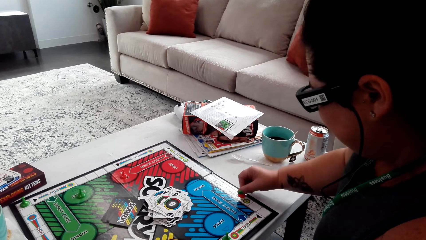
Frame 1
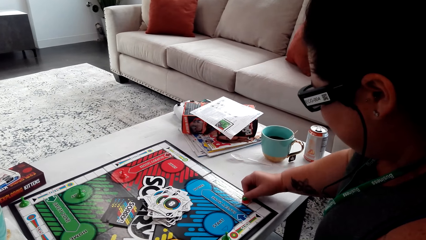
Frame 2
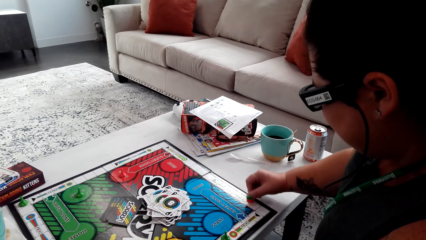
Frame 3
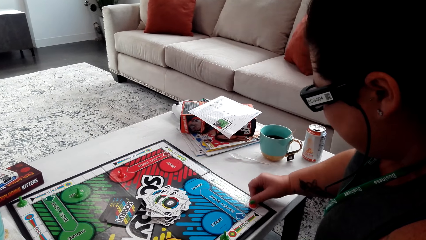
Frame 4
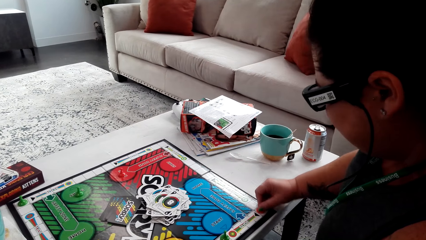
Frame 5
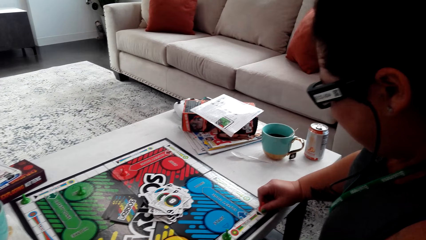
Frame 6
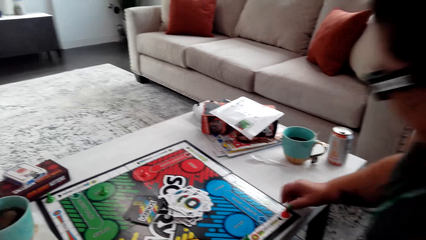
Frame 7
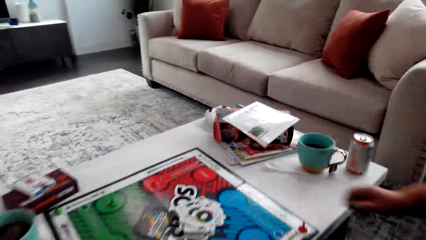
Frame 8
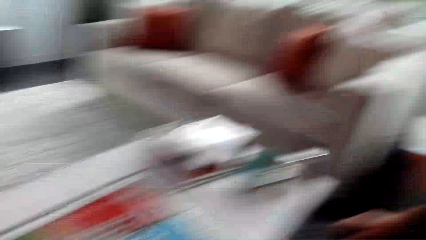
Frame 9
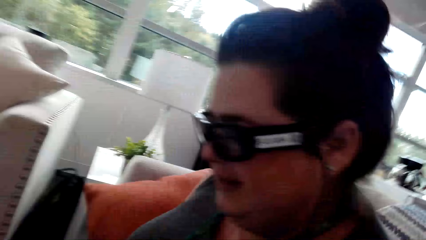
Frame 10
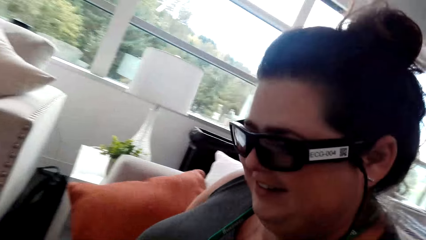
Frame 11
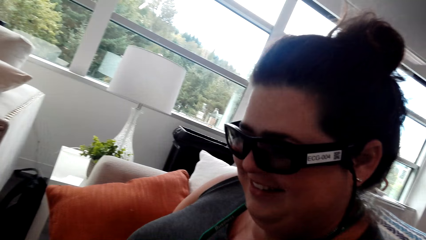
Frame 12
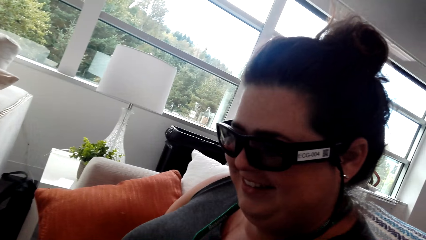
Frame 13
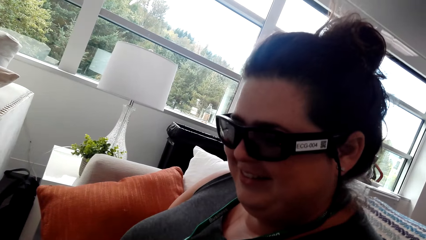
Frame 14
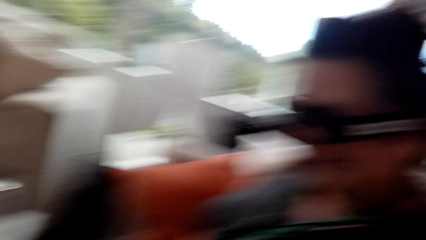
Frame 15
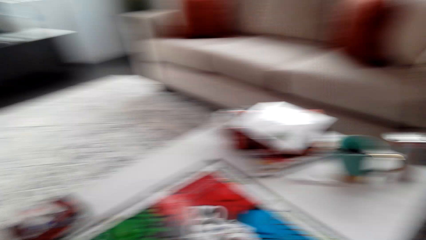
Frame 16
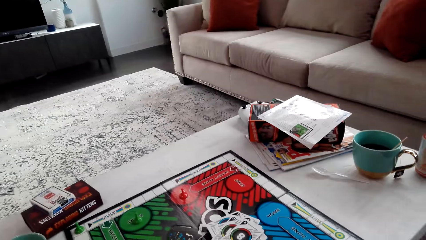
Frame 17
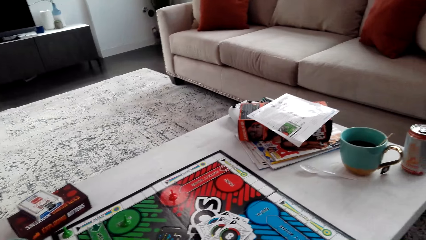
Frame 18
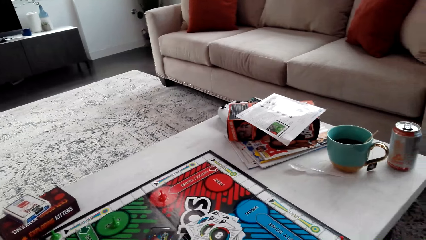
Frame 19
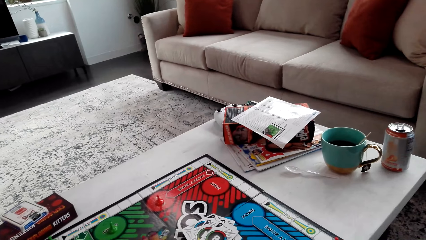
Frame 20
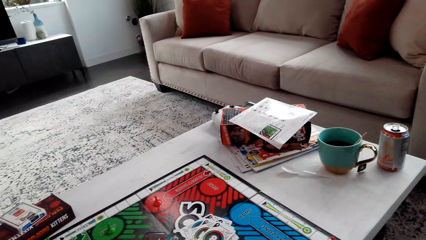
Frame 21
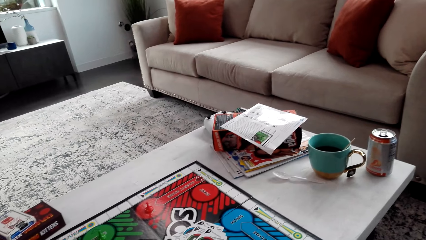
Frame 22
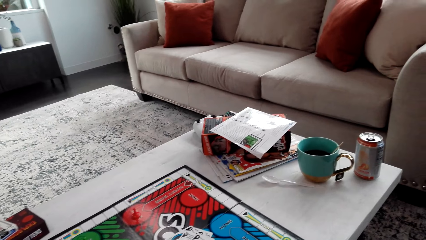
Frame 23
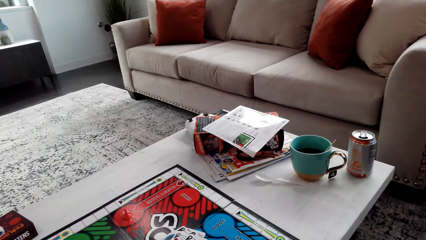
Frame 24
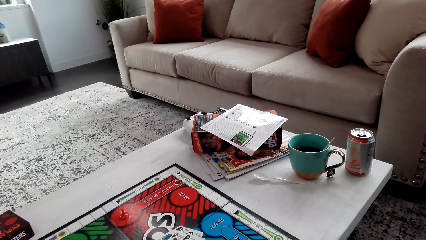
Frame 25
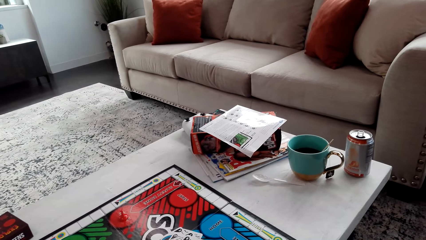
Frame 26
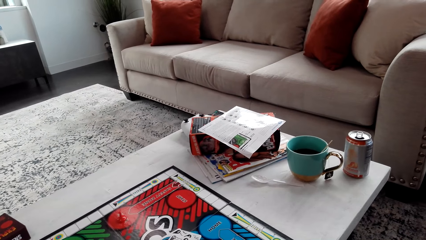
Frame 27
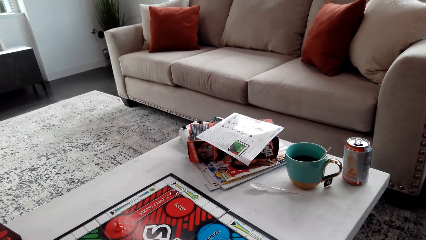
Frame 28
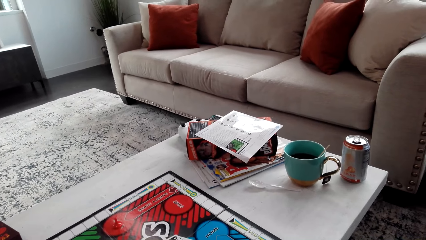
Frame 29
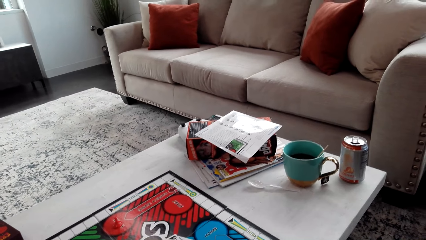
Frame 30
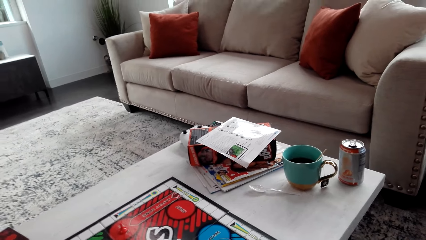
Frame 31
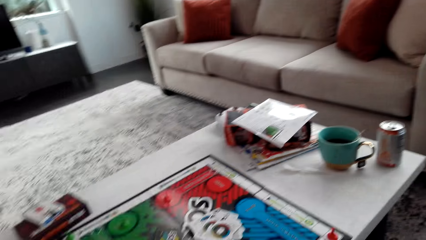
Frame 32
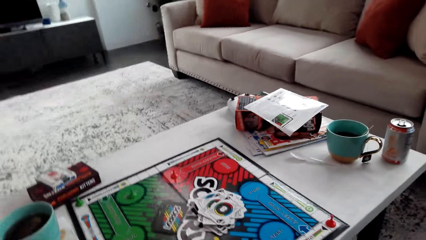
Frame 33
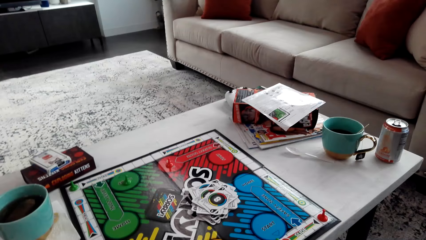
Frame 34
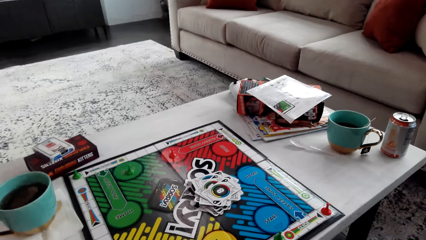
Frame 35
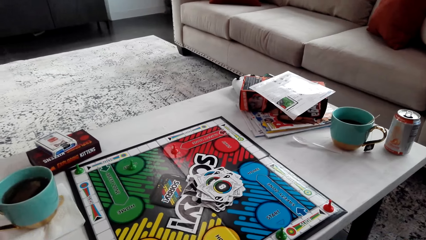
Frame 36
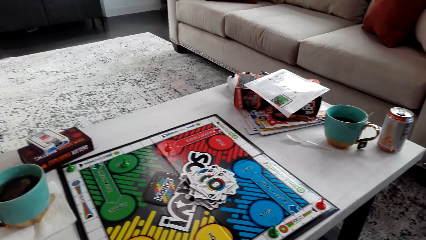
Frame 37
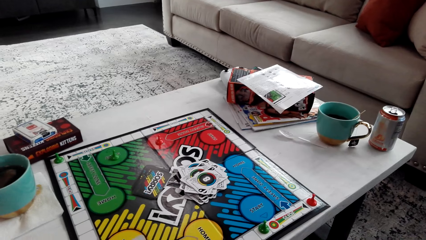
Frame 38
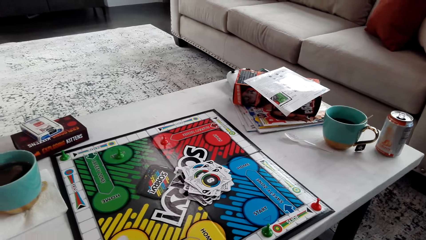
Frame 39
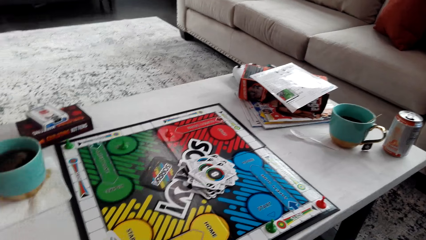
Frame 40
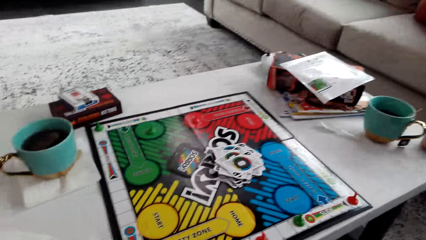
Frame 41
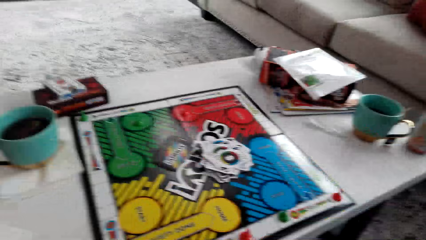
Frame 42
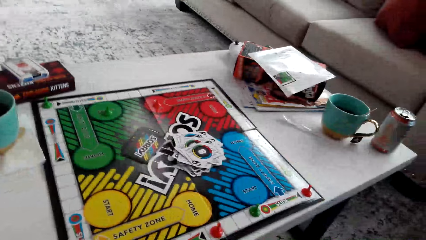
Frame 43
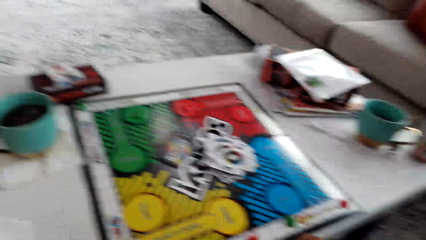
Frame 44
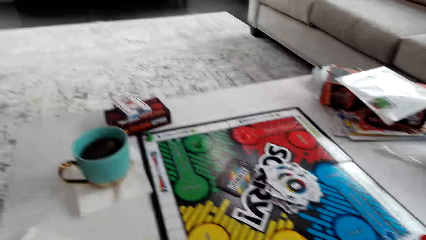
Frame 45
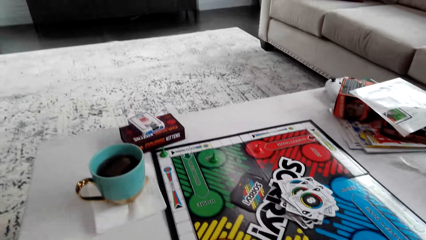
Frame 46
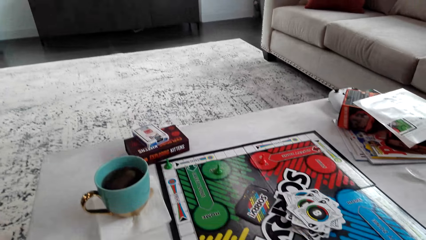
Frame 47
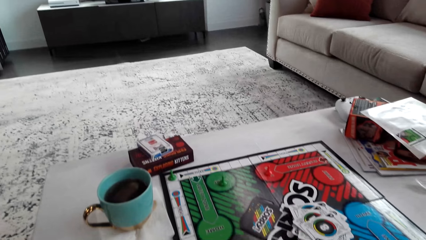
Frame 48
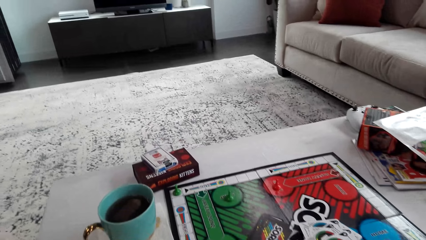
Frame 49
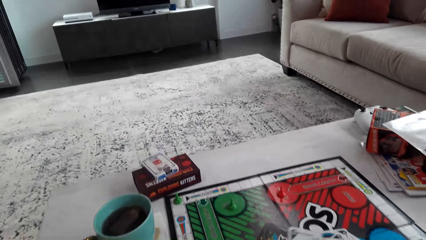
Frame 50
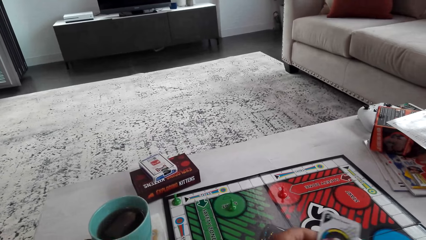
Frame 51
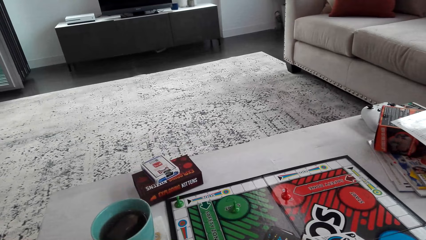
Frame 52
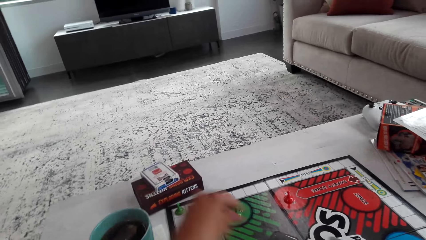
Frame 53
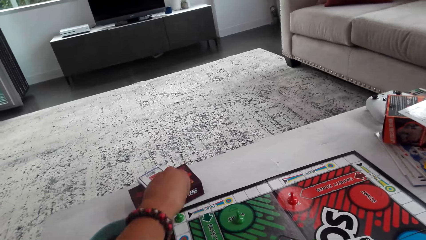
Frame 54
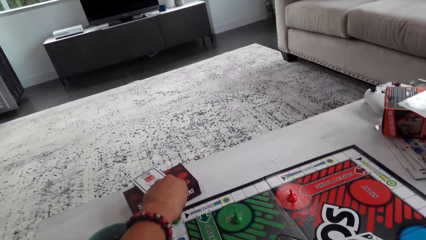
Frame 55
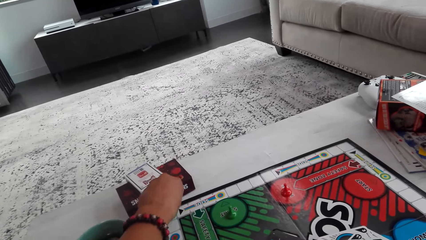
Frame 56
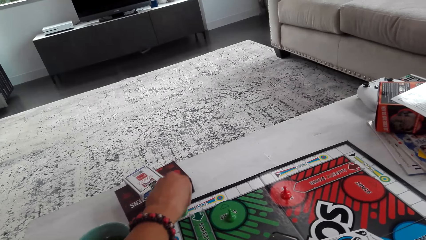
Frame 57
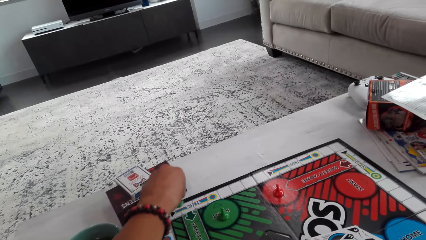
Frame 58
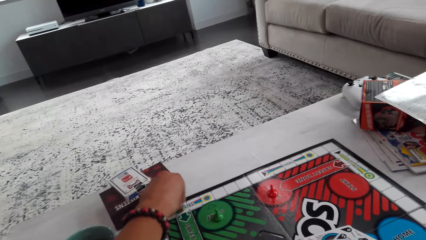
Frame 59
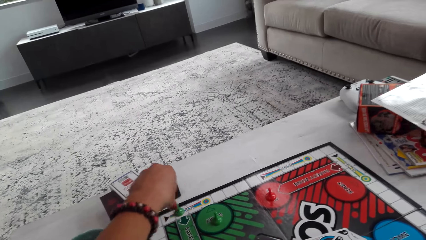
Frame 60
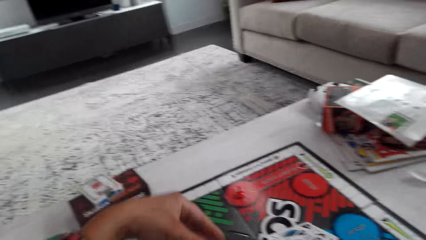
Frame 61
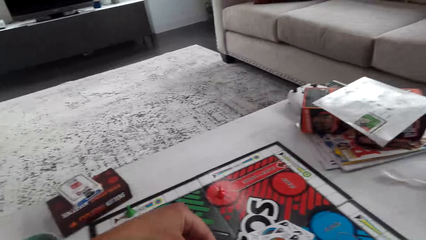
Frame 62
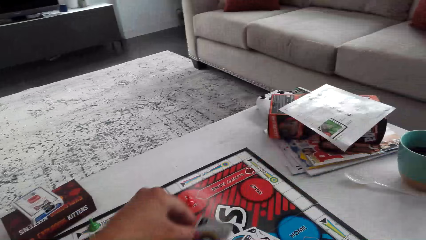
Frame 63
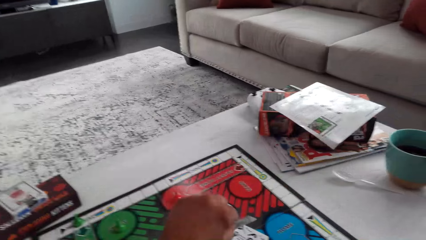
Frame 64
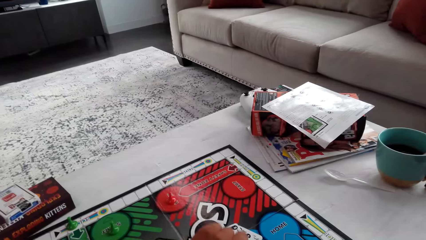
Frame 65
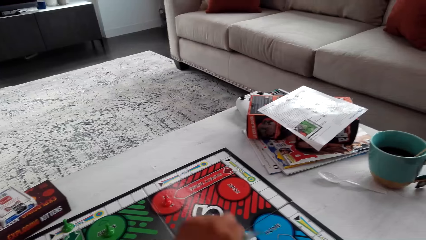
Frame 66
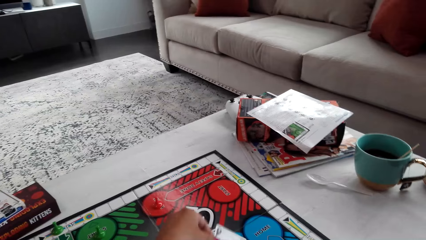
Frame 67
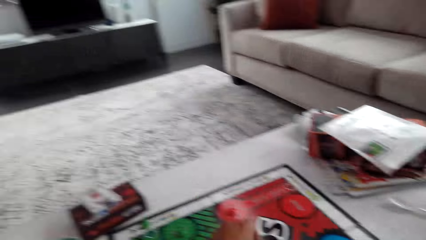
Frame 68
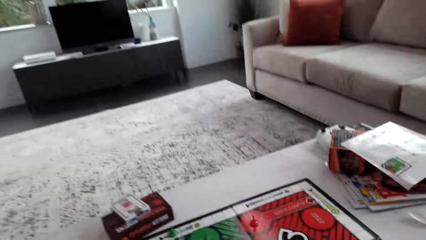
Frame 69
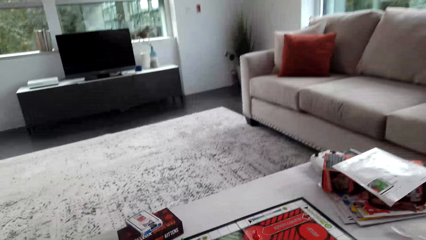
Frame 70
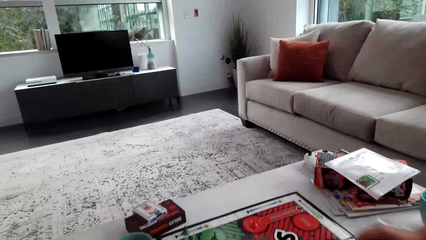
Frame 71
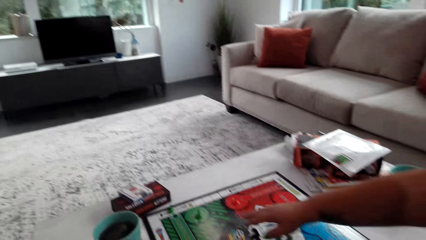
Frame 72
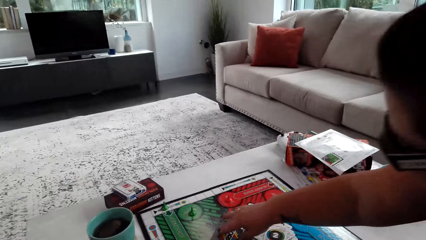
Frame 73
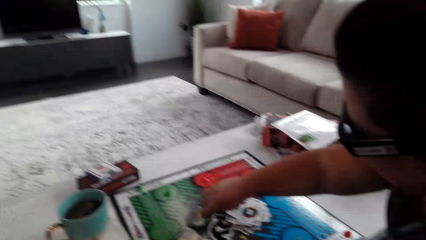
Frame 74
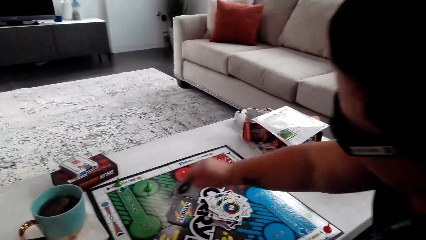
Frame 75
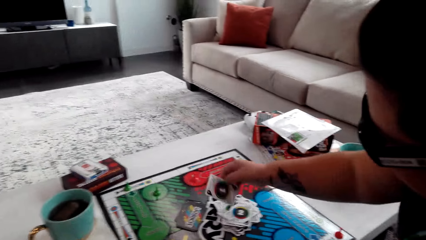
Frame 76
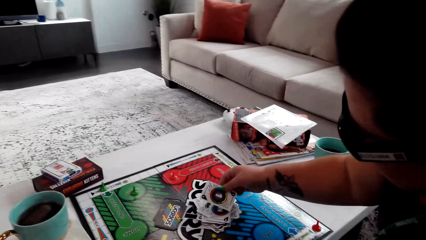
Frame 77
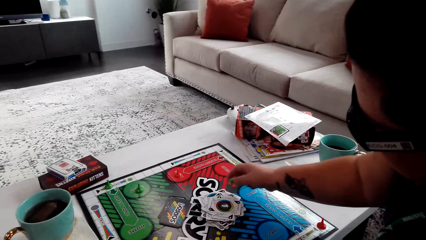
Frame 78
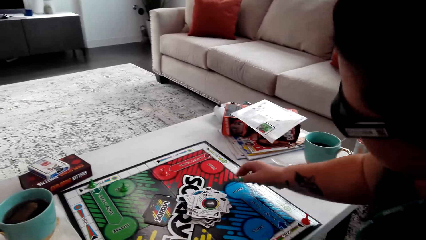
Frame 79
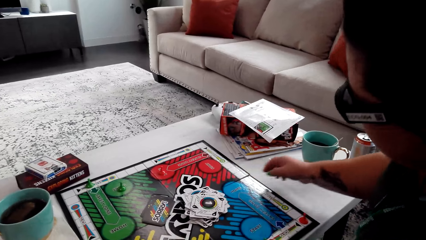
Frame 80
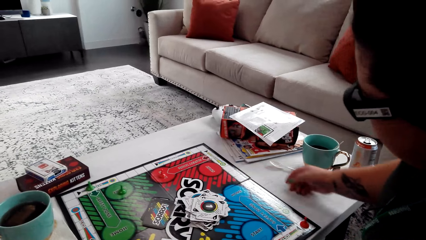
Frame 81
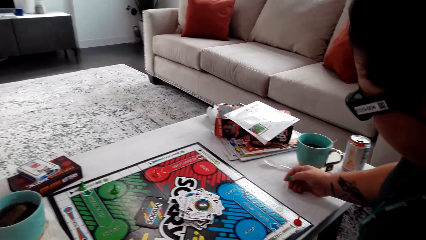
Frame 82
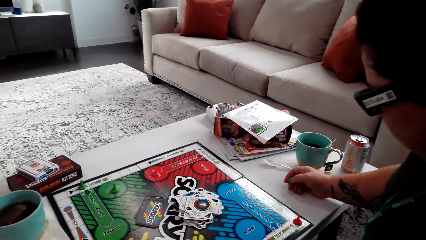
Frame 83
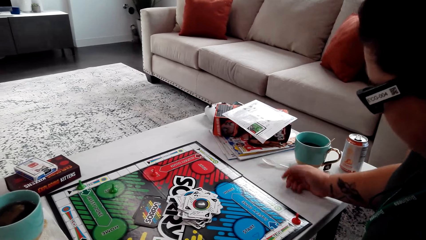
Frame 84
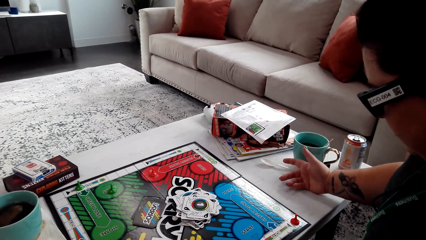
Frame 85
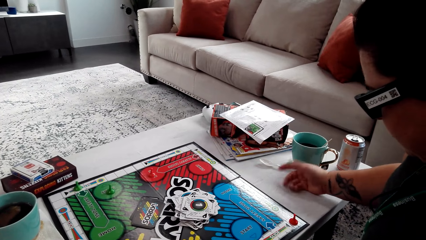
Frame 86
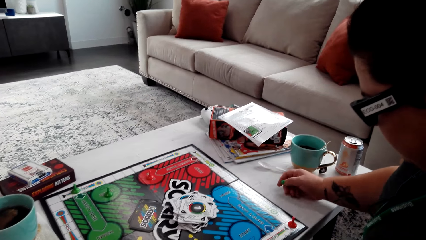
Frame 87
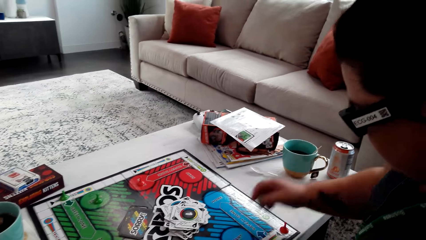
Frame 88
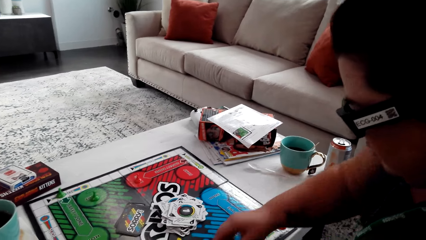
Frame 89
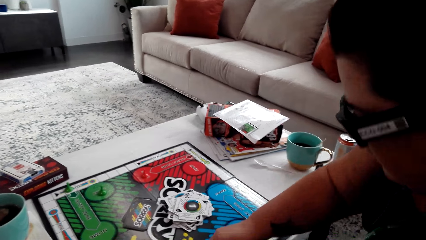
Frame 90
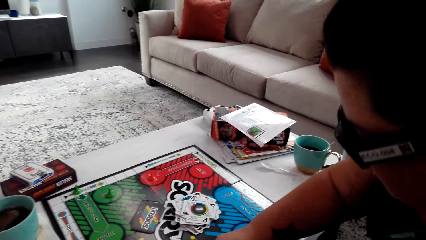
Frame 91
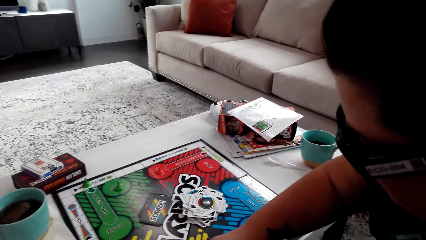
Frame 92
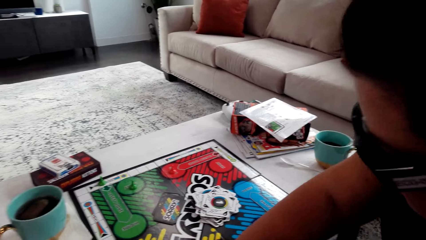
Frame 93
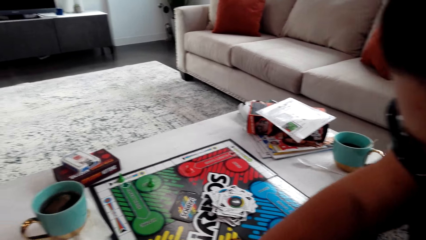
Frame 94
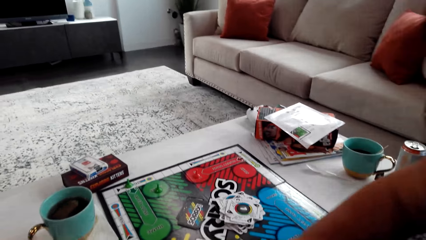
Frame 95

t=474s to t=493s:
A woman converses with the camera wearer. The camera wearer moves the pawn. They play the board game with the woman. The woman picks the card and puts down the card.
